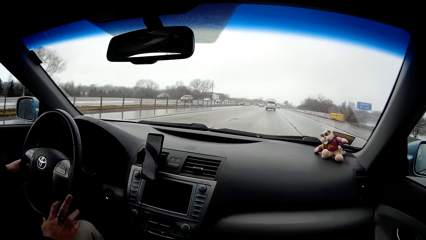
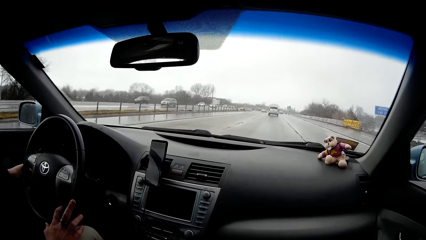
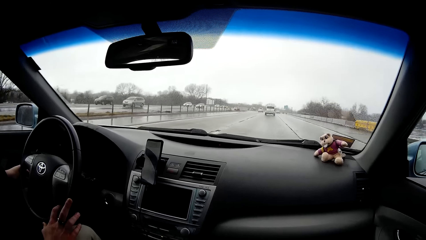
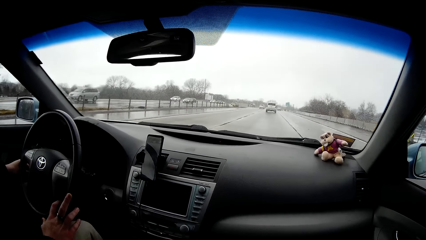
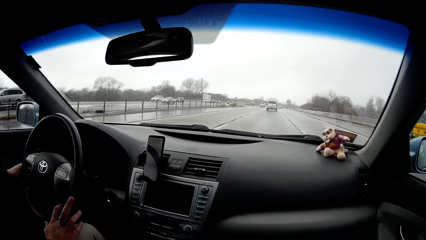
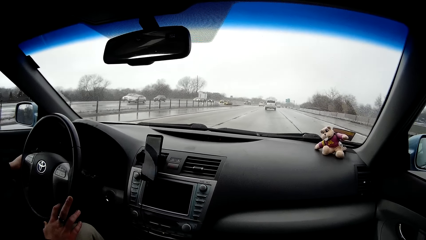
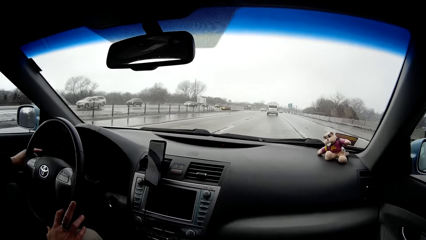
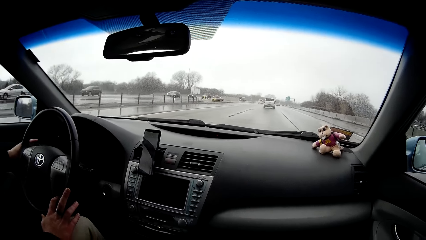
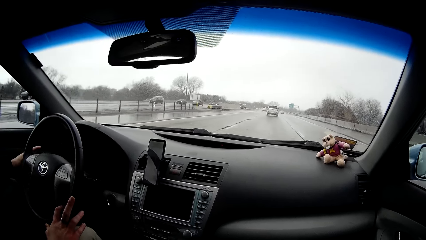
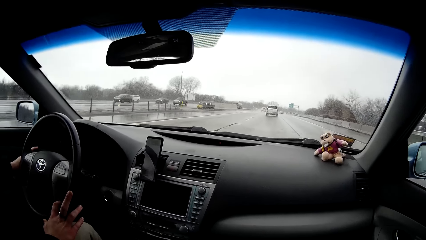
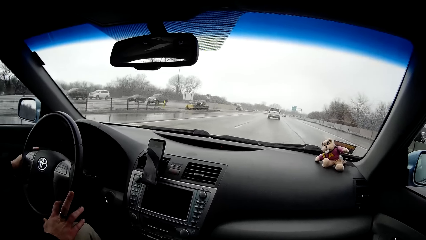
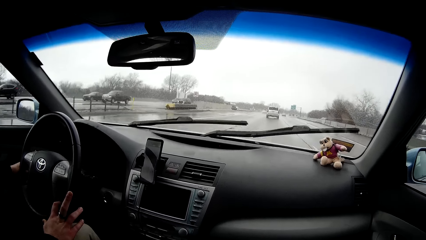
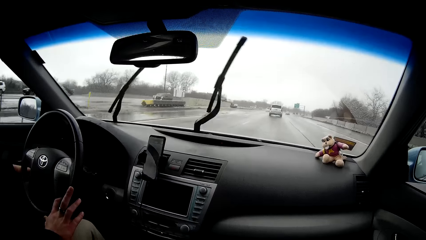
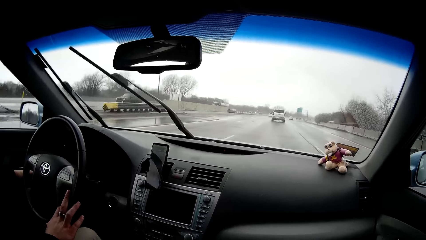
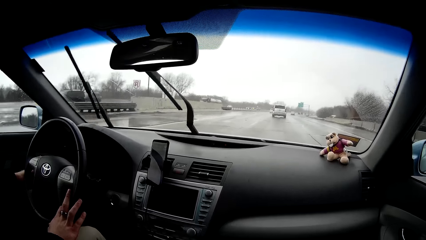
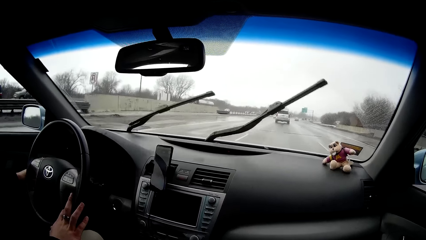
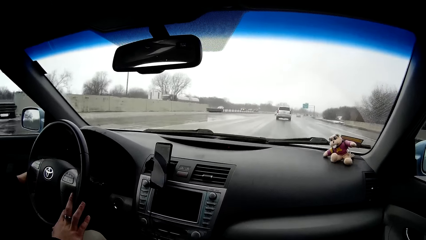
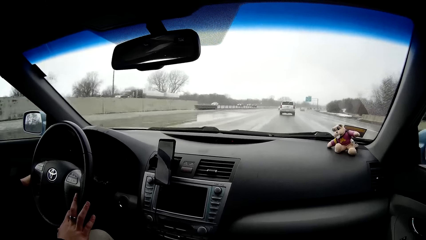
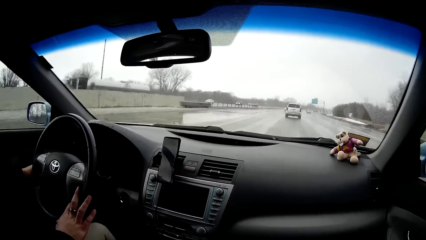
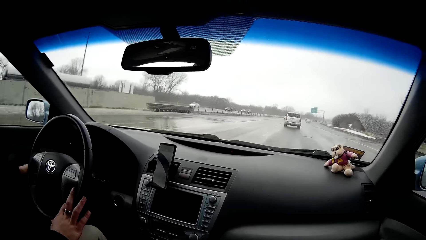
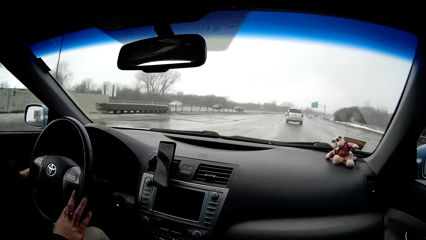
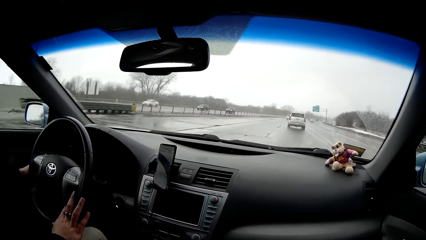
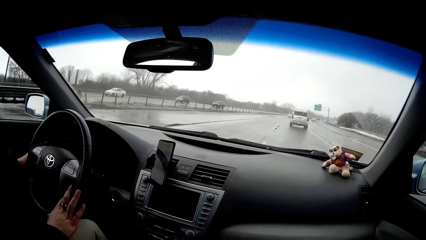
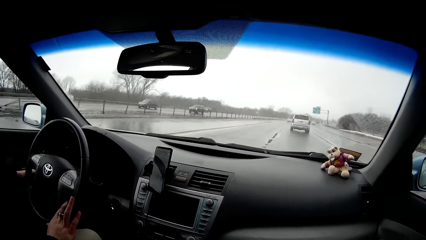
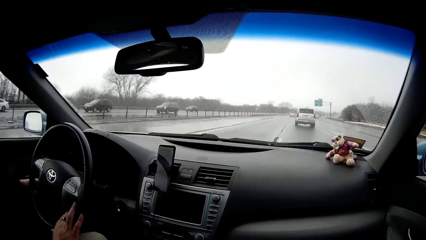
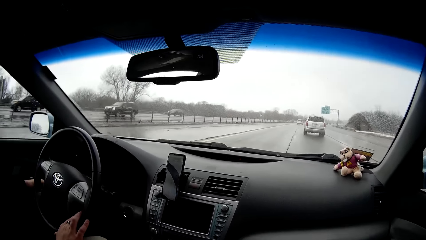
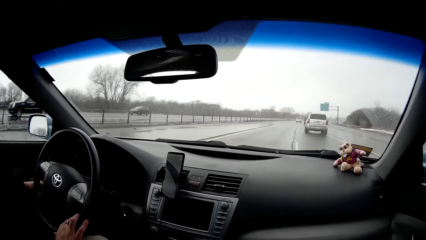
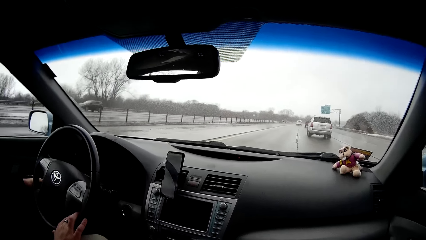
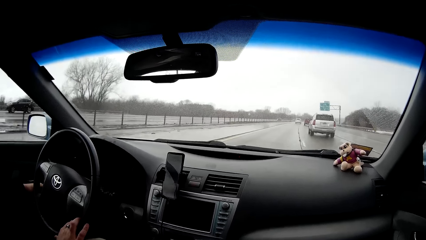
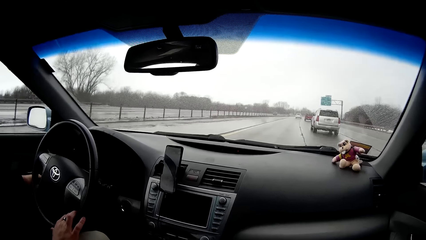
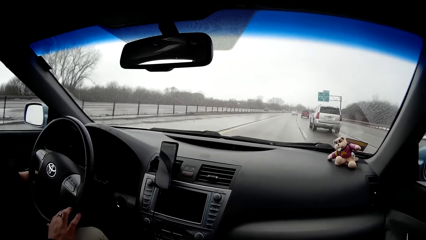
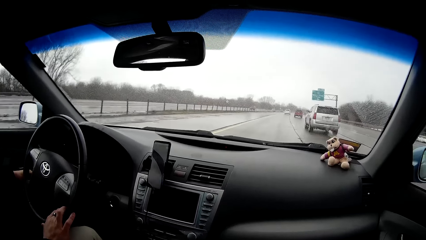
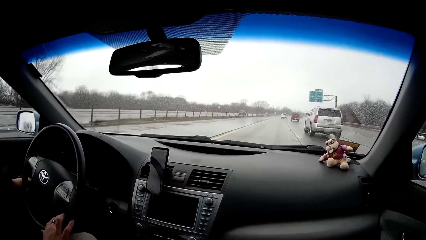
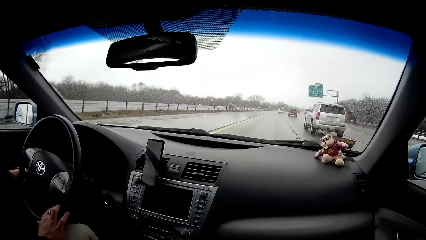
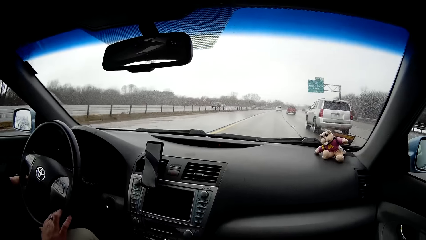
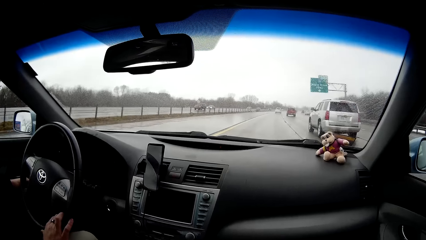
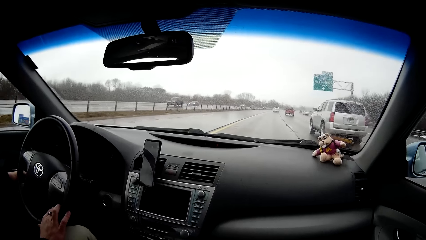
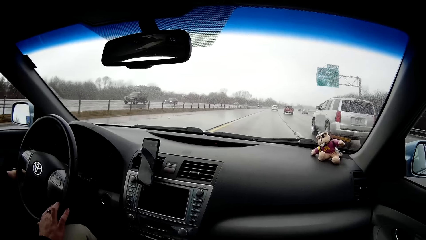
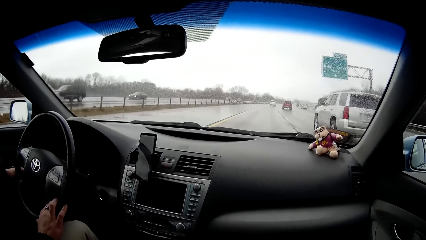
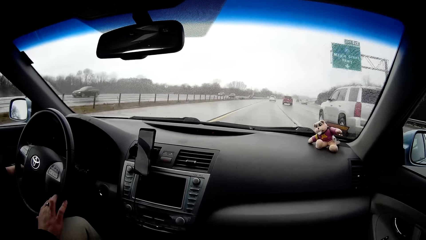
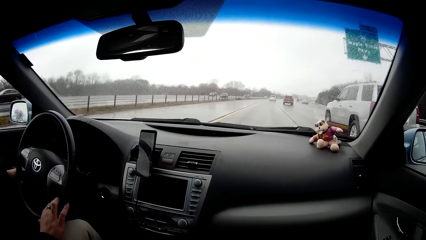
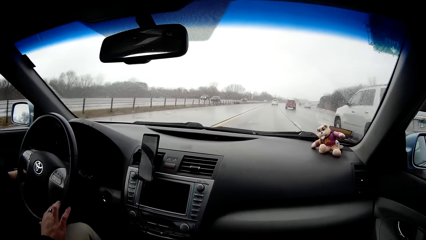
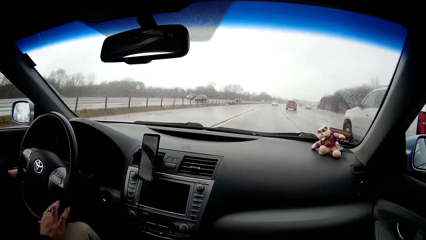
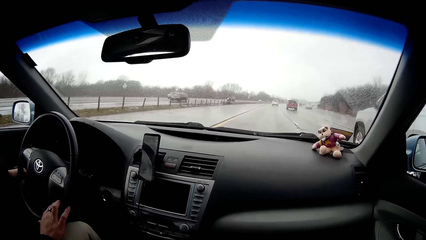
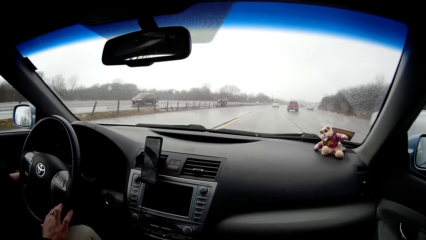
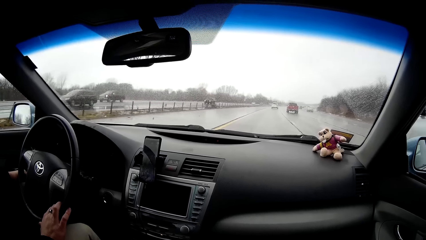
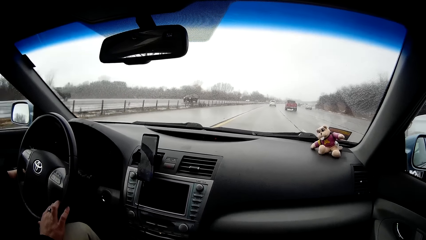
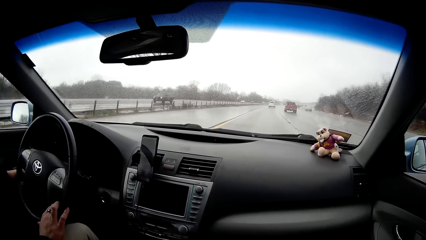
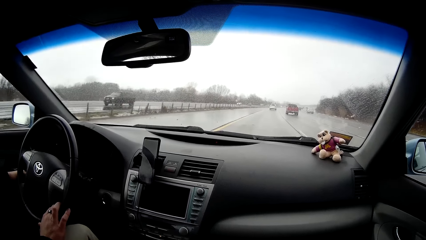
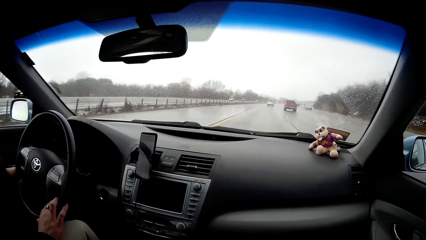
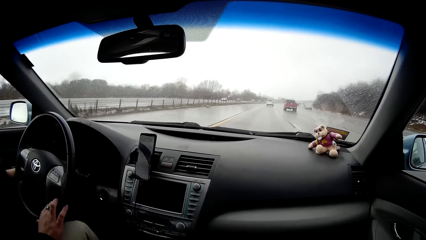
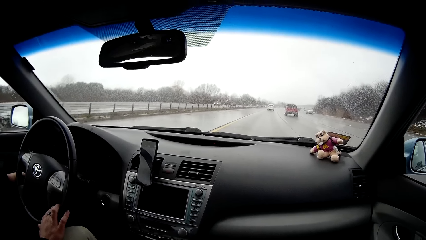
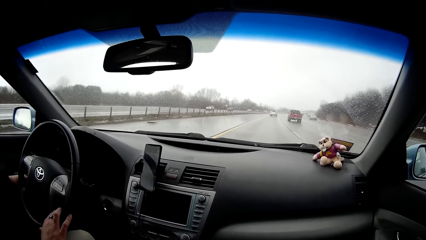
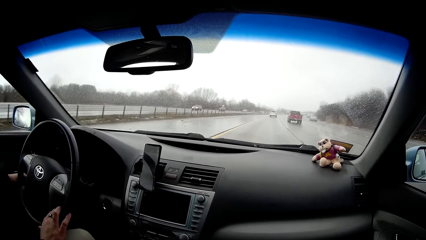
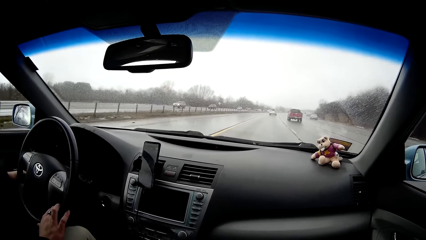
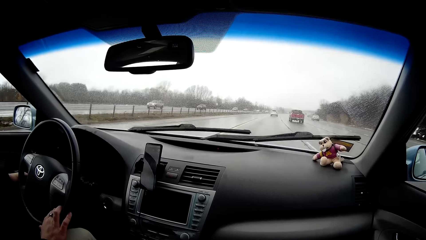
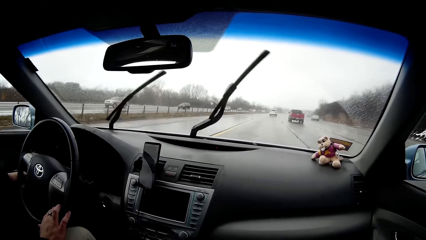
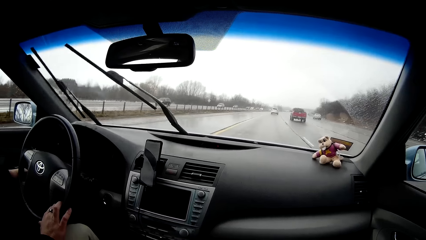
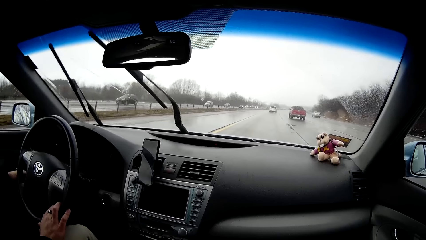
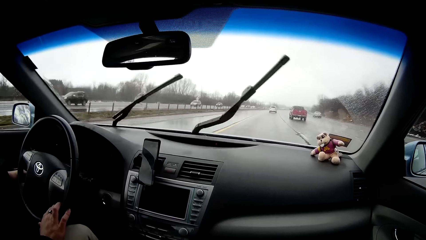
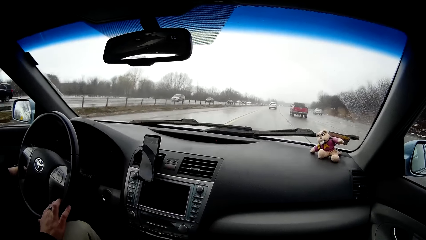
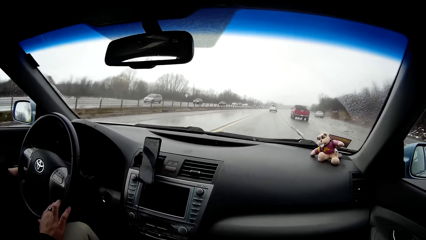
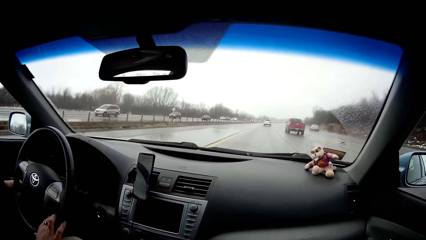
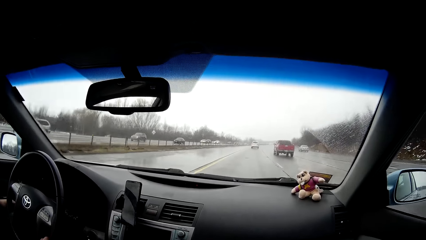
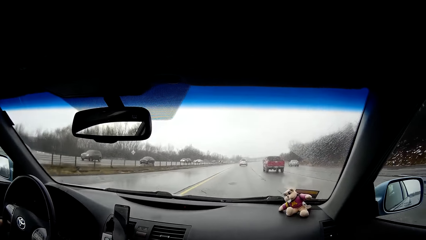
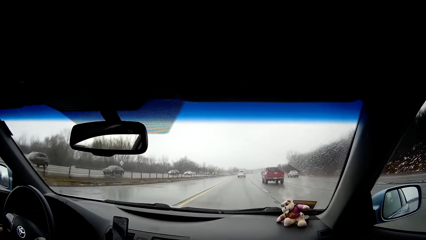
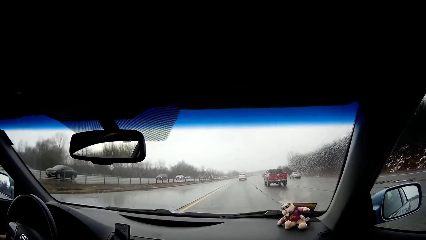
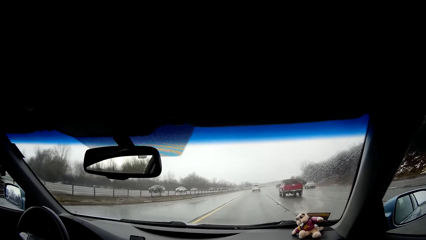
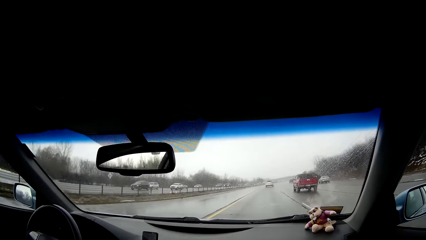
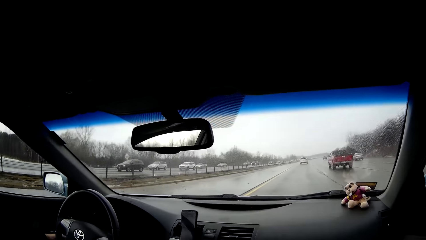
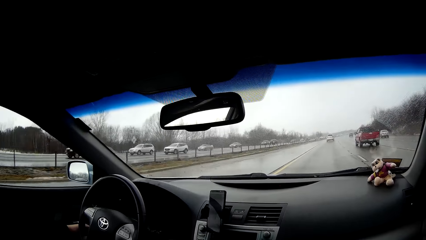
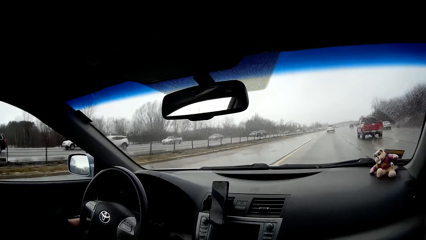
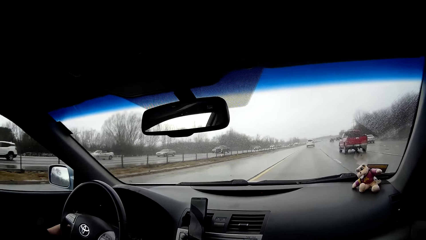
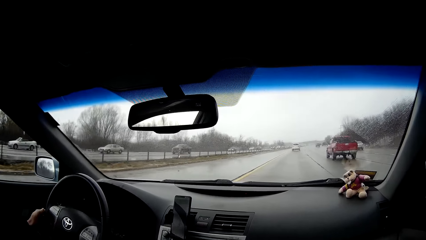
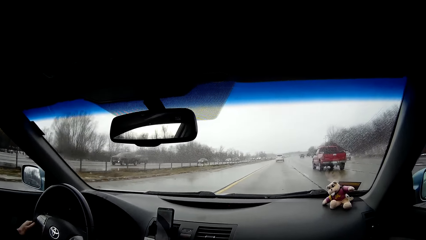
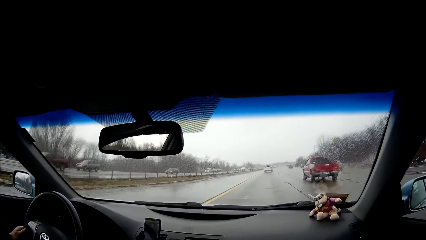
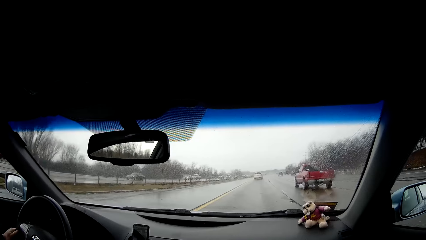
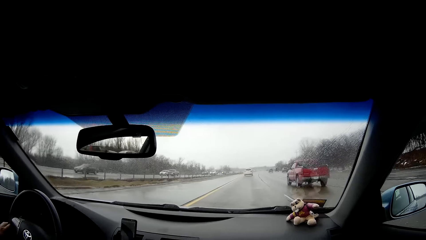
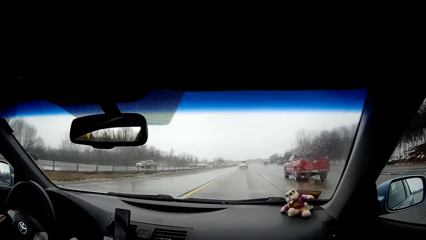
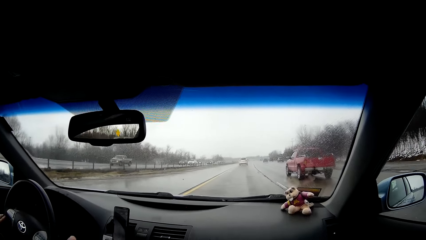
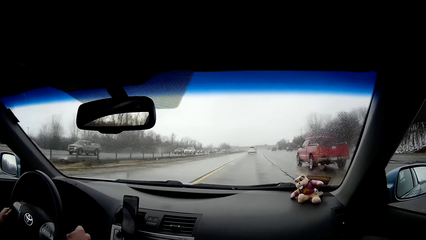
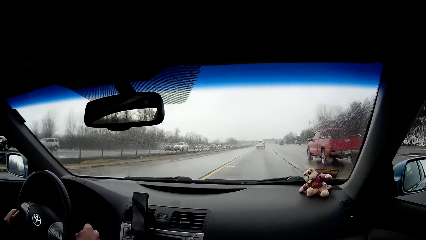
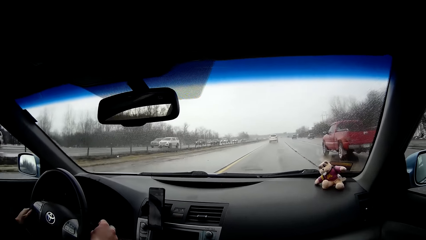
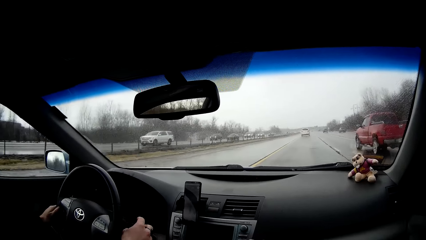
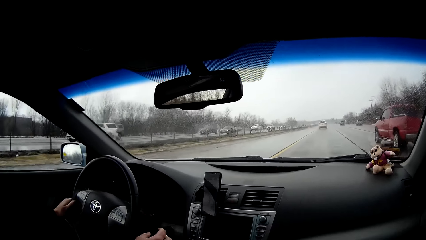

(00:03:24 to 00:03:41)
The person moves the left hand to the dashboard. The person moves the right hand on the steering. The person wipes the windscreen. The person moves the left hand on the steering. The person touches something at the steering.
